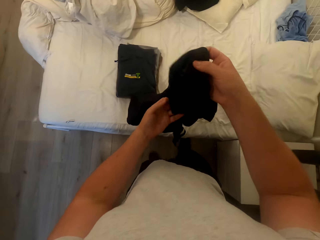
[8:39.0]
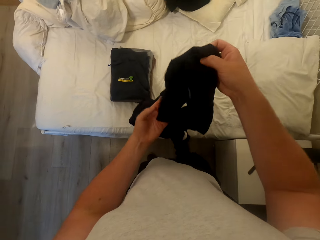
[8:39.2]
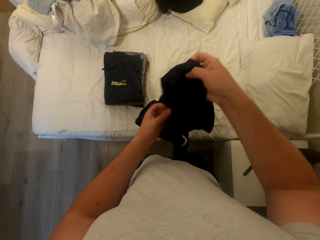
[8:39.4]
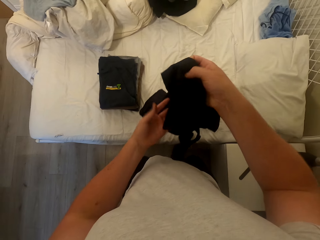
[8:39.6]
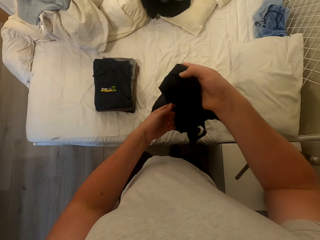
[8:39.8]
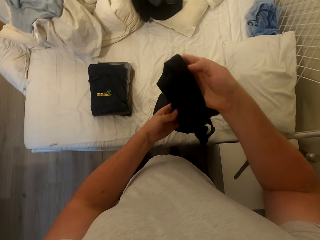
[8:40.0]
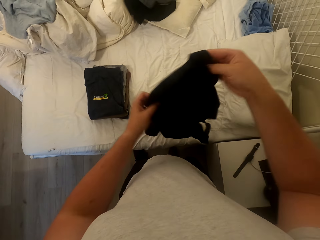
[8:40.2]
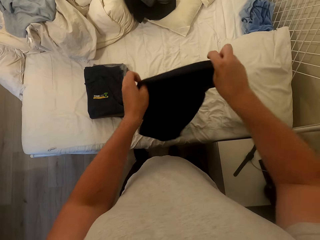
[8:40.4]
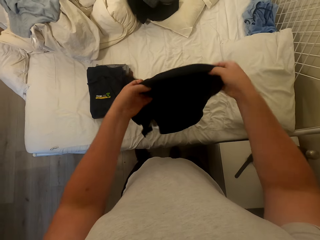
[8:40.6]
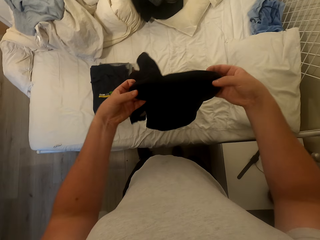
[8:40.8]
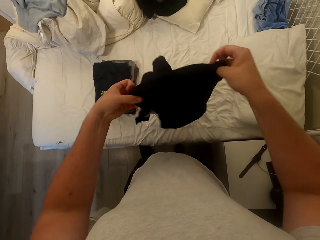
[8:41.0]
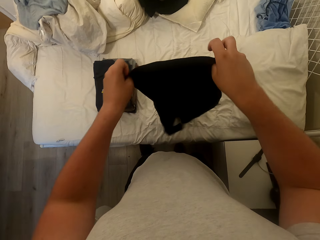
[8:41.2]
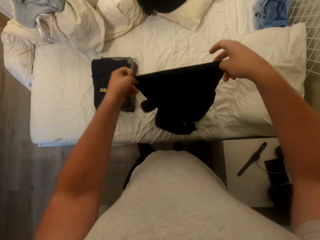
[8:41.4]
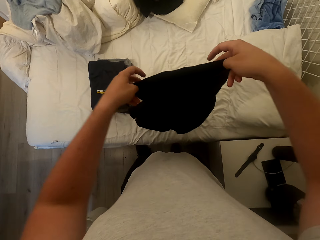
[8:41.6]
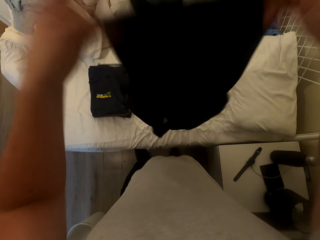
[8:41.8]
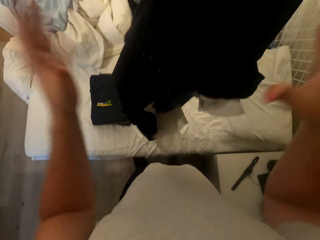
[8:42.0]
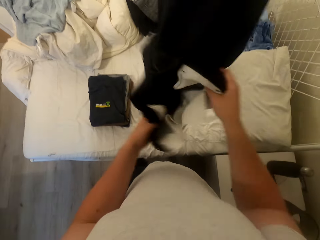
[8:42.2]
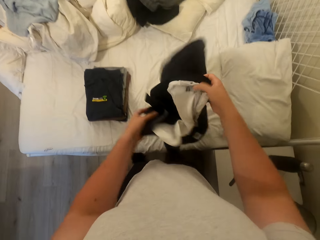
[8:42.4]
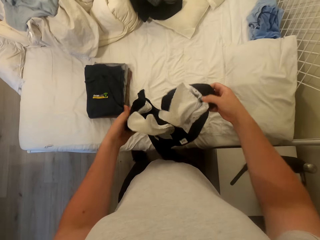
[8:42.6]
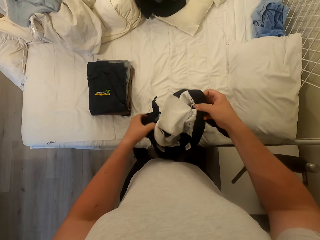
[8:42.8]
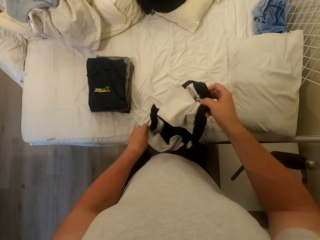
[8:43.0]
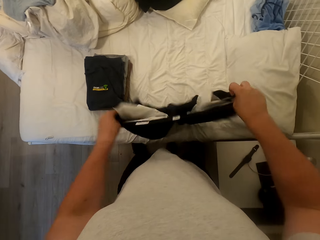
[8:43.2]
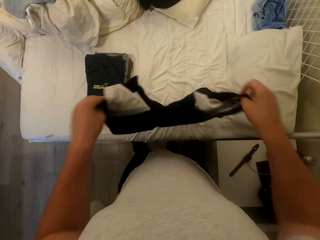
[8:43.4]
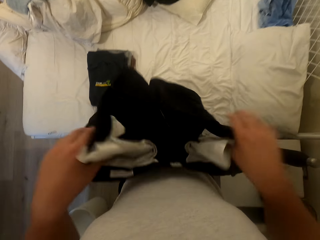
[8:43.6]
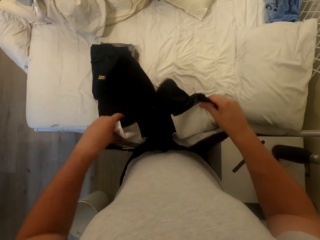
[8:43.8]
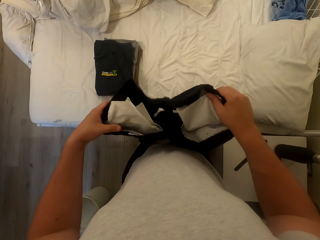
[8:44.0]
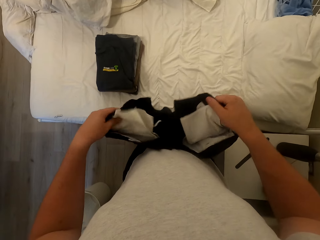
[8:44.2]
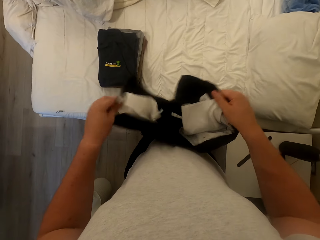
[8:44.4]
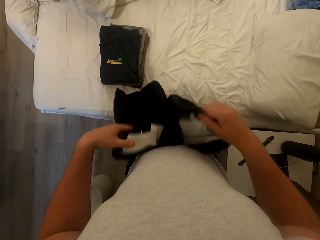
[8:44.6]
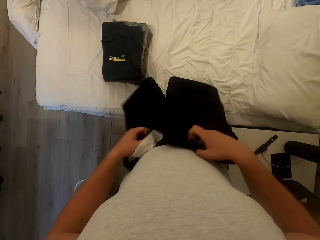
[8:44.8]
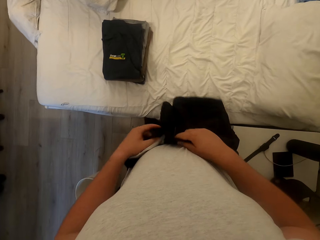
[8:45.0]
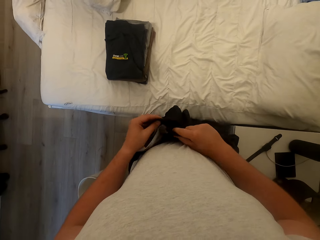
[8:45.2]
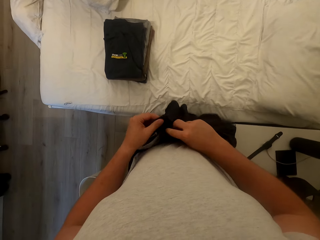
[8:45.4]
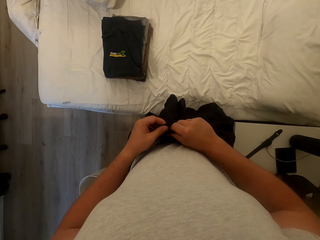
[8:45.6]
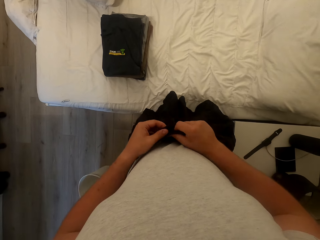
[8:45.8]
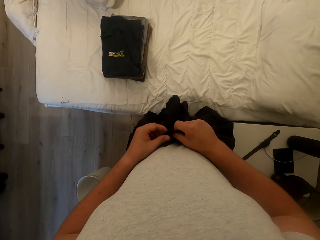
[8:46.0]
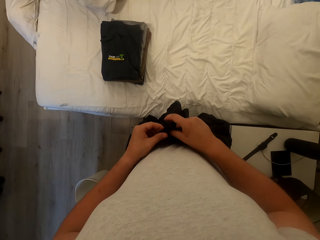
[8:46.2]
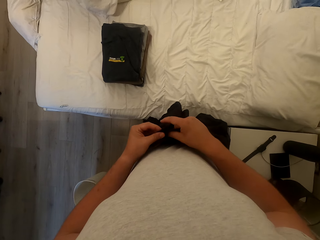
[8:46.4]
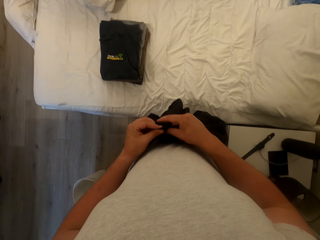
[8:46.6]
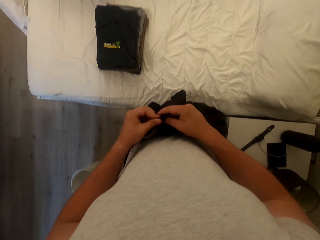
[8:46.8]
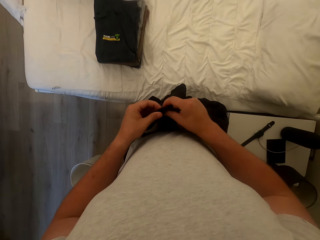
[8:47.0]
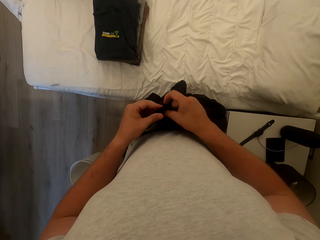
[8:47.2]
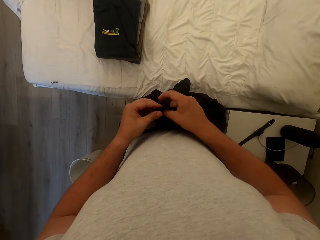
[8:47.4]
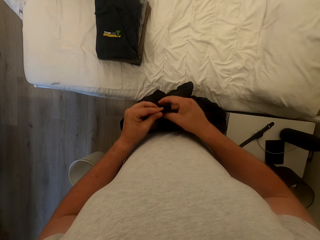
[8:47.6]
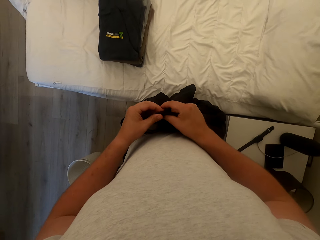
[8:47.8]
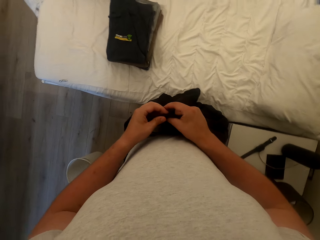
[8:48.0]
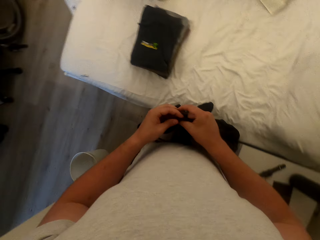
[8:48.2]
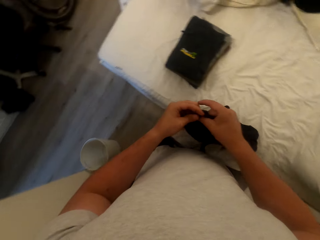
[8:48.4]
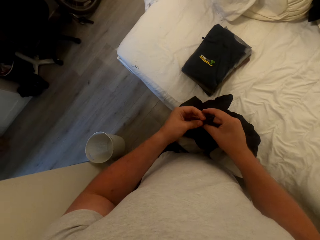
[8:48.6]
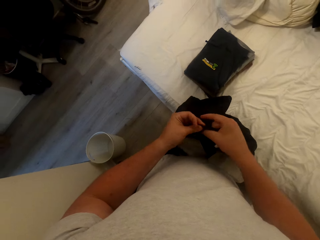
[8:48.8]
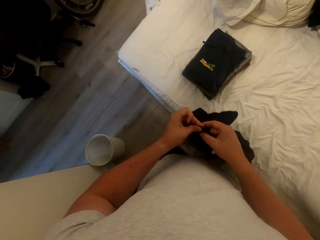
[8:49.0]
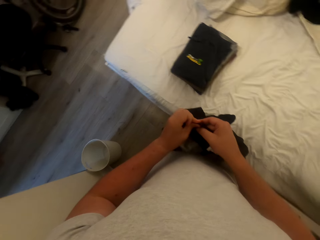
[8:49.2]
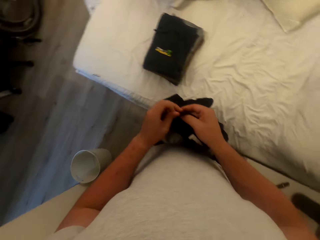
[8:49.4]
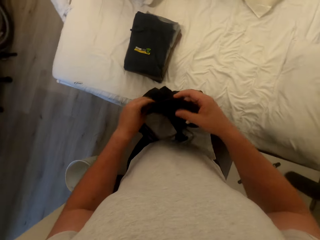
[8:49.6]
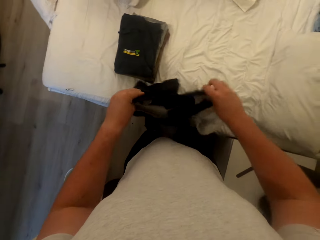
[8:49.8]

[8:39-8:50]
The camera wearer buttons the short.

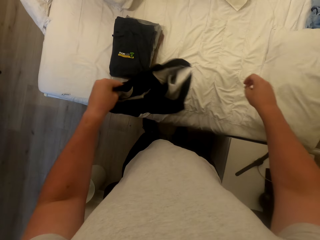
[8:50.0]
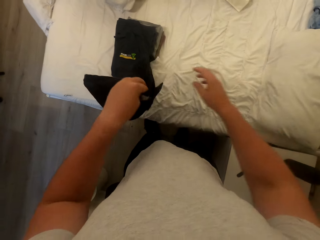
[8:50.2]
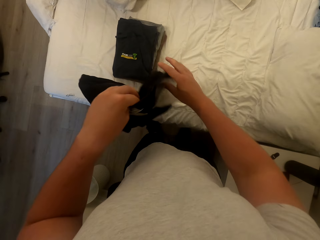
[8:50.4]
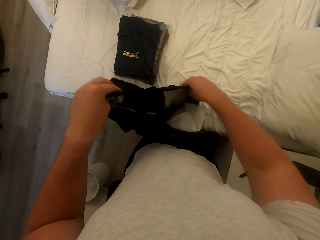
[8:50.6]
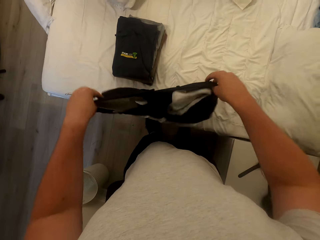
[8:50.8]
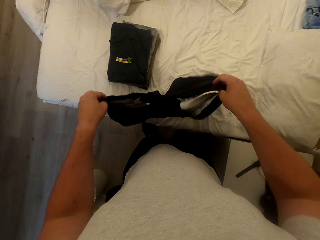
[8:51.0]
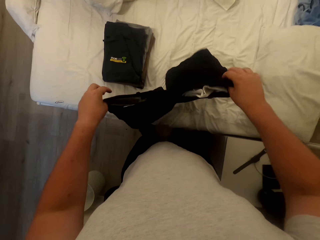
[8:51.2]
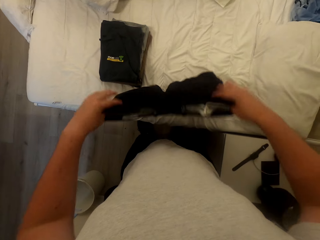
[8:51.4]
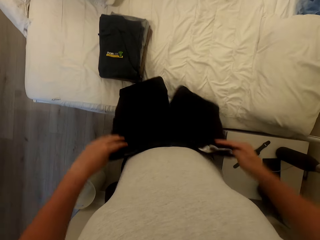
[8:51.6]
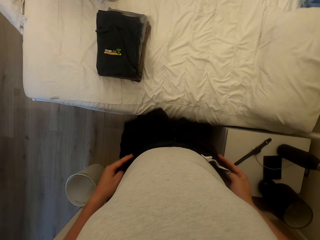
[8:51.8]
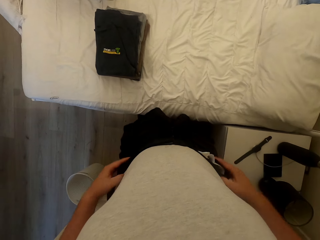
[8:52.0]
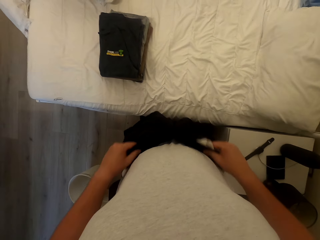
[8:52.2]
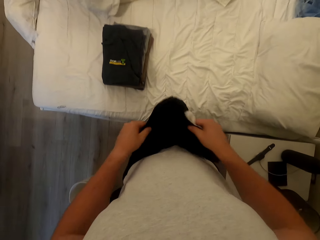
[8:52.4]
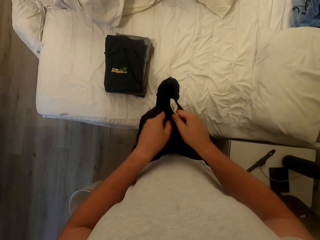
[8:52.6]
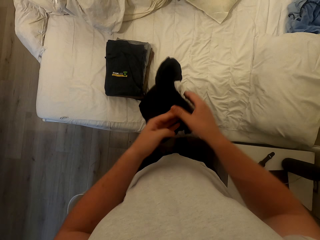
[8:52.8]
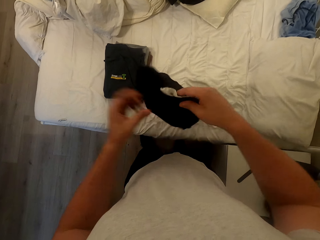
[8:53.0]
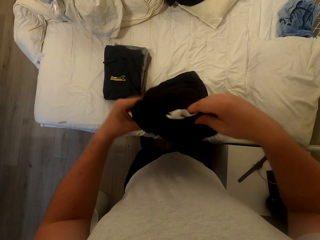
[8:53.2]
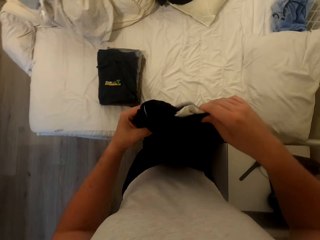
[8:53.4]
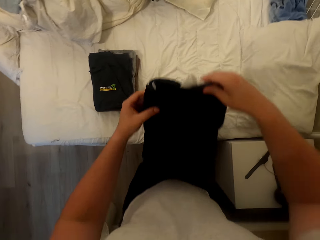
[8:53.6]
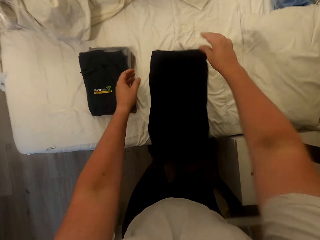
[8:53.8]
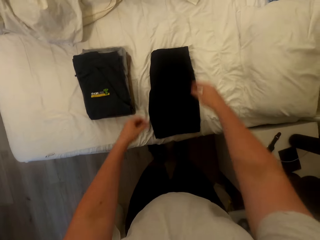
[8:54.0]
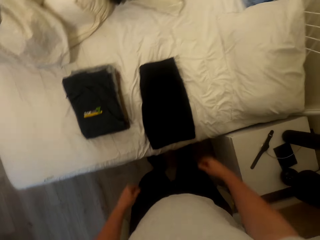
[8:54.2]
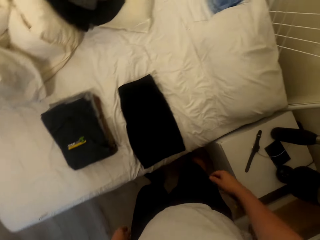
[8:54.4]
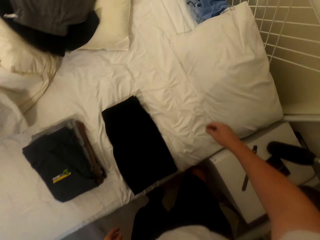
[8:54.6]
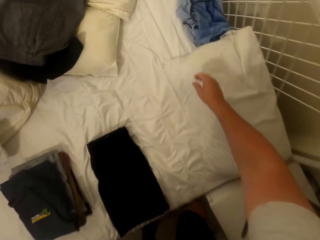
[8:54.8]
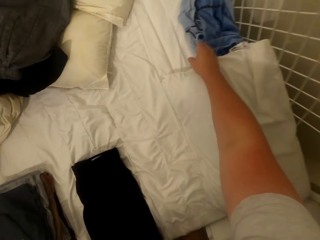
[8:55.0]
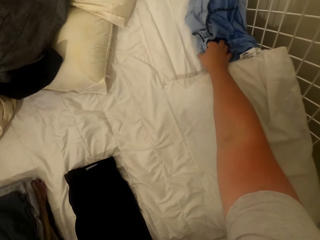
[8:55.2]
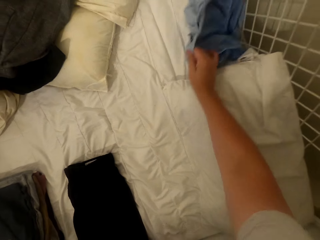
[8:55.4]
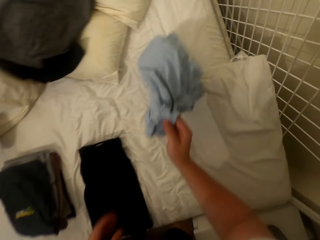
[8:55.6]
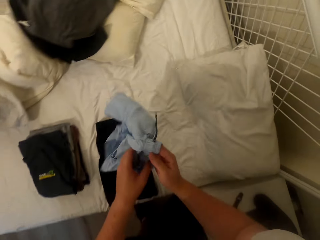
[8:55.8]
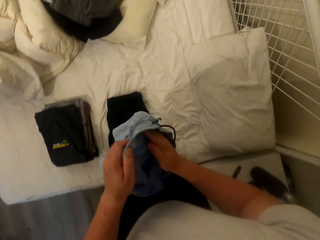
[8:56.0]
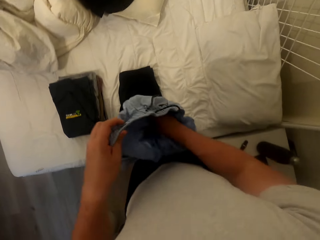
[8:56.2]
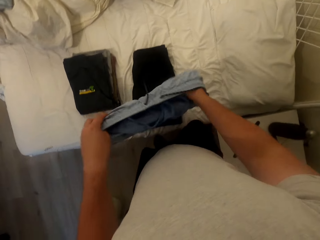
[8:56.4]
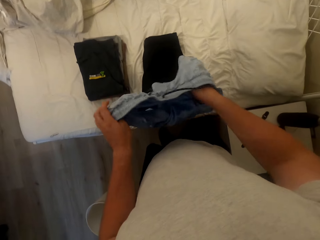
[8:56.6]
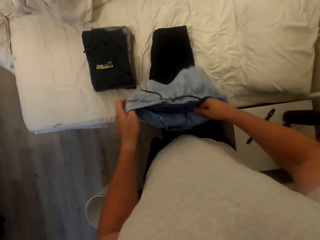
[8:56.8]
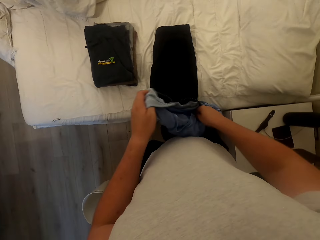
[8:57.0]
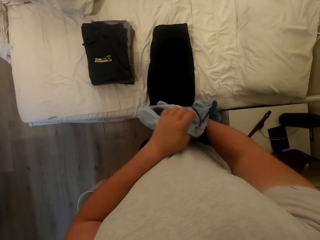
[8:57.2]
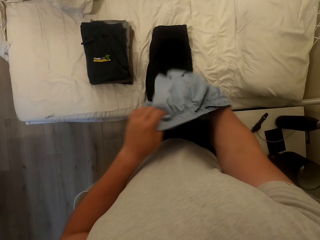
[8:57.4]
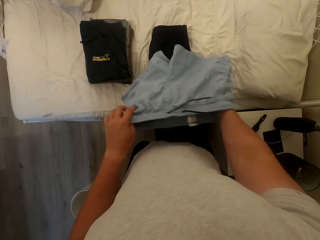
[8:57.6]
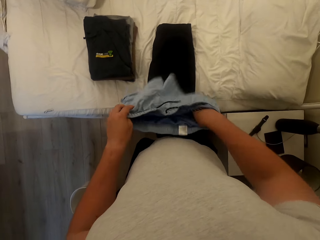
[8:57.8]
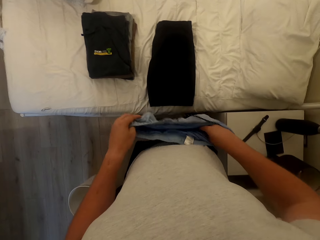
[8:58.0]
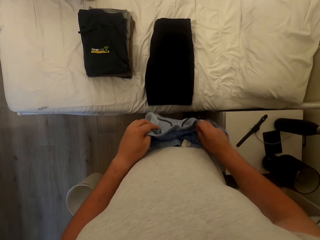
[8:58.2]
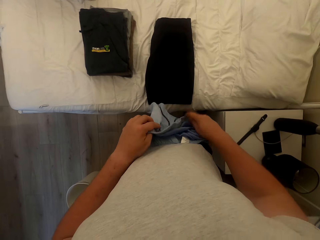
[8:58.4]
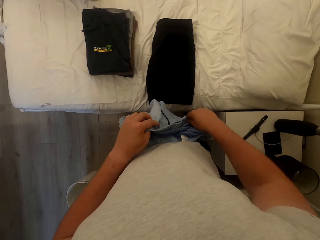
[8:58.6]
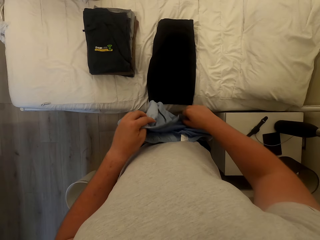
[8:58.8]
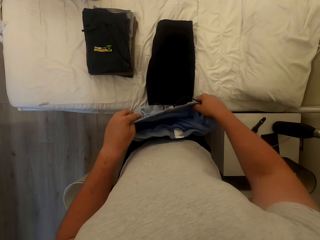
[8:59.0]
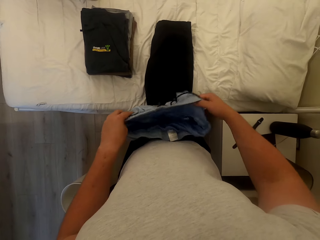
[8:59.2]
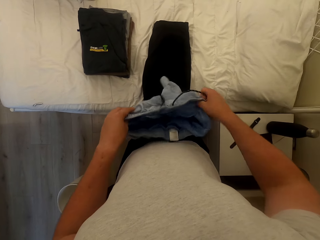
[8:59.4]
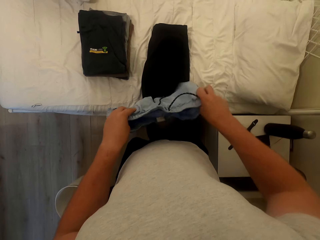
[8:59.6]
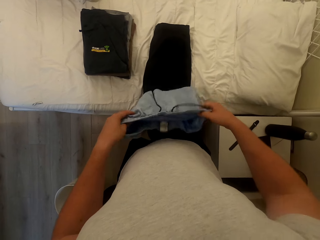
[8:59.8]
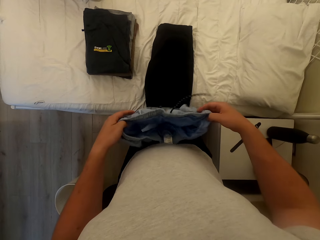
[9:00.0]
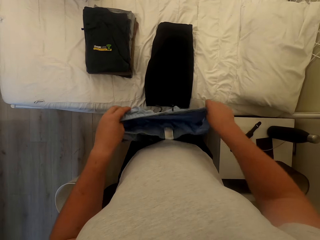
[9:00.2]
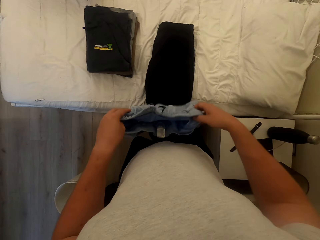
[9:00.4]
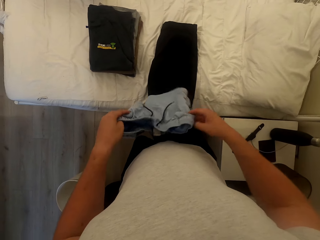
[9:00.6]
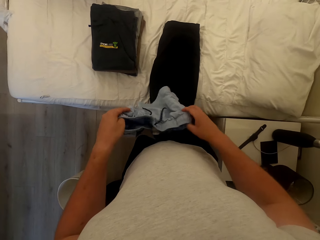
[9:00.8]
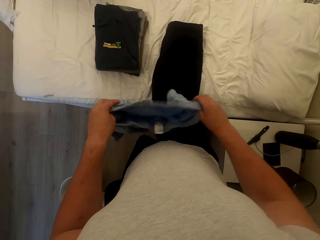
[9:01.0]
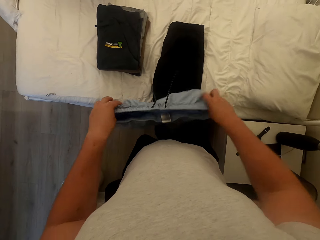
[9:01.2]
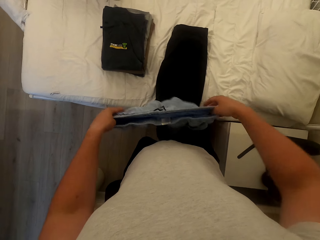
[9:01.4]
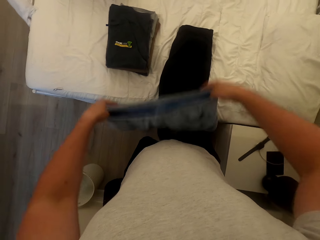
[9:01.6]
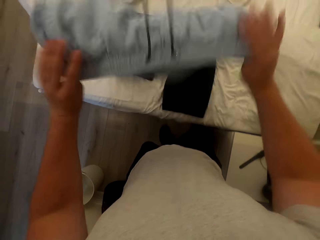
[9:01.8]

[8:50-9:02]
The camera wearer folds the short. They drop the short on the bed. They pick the second short from the bed and spread the short.
